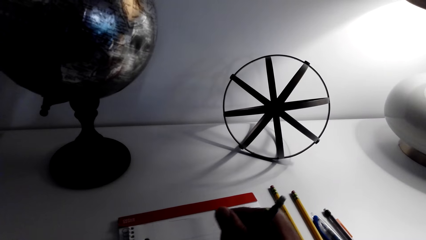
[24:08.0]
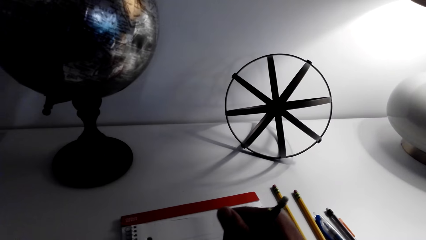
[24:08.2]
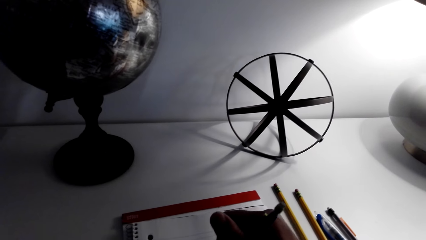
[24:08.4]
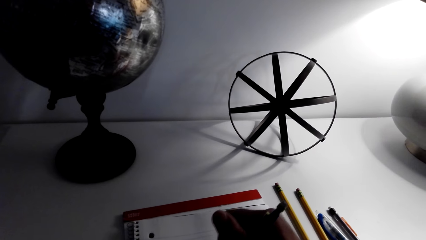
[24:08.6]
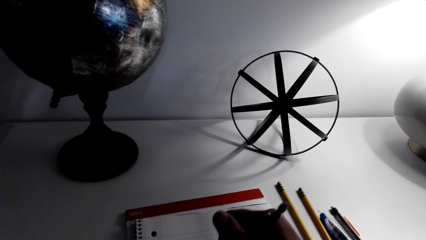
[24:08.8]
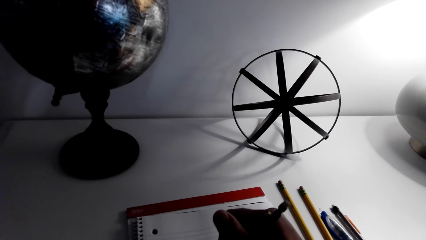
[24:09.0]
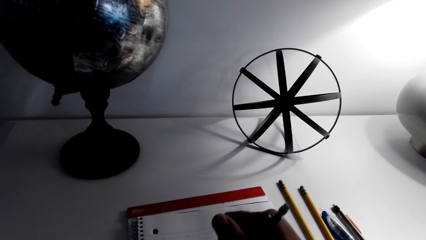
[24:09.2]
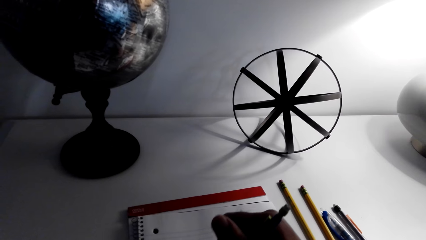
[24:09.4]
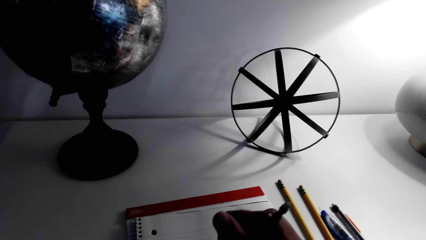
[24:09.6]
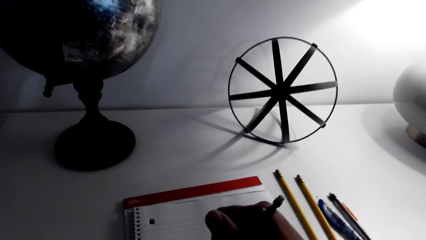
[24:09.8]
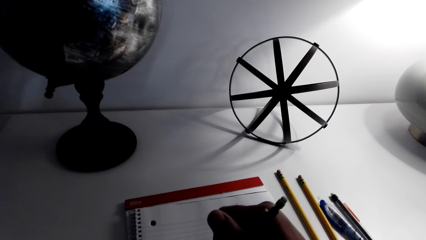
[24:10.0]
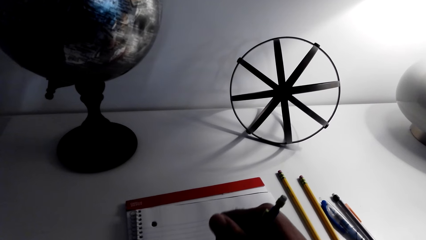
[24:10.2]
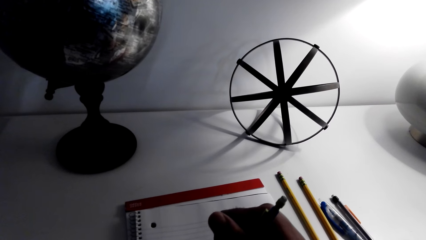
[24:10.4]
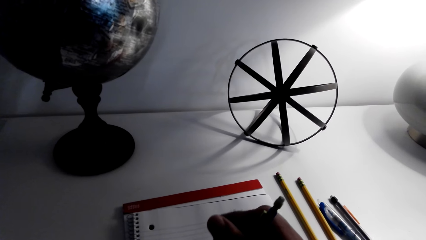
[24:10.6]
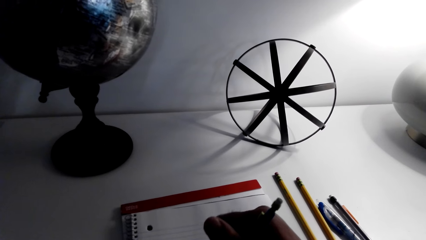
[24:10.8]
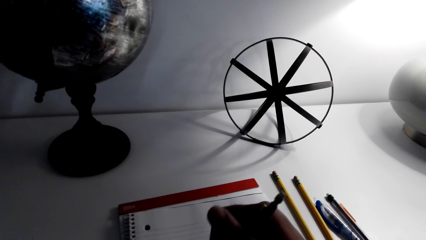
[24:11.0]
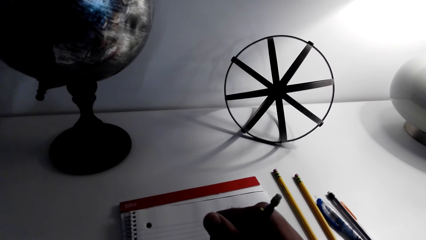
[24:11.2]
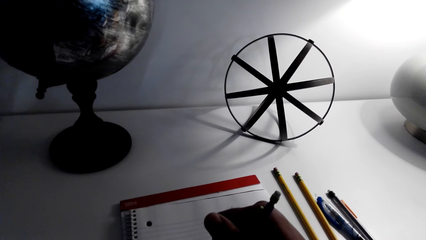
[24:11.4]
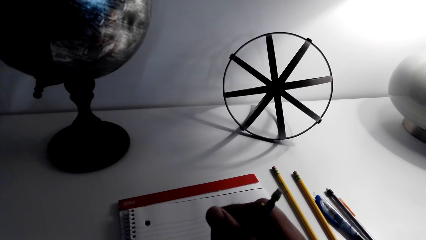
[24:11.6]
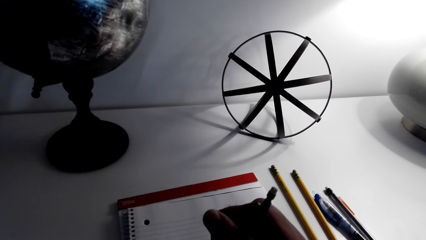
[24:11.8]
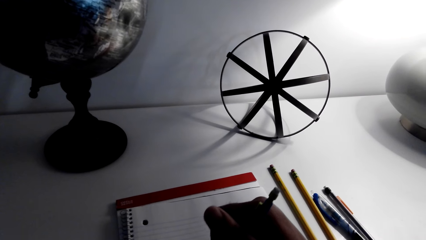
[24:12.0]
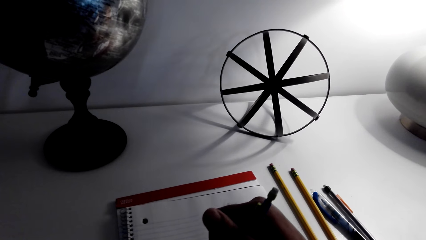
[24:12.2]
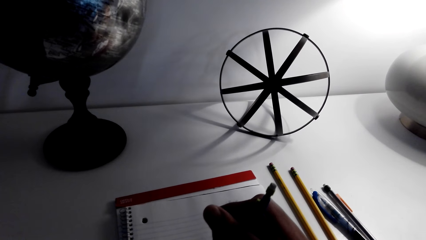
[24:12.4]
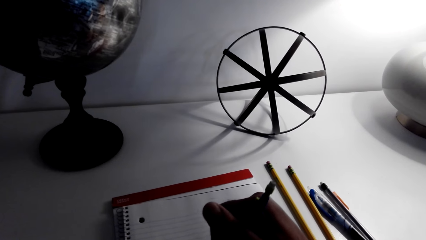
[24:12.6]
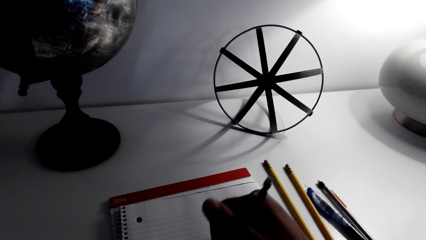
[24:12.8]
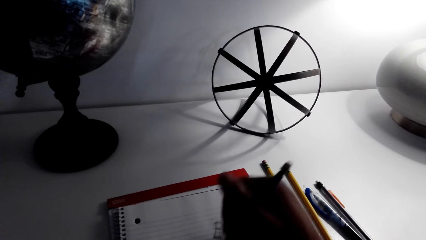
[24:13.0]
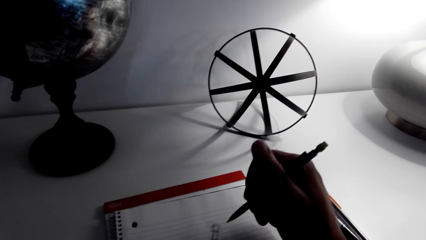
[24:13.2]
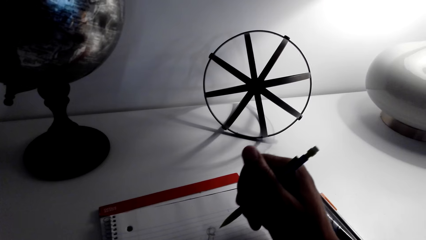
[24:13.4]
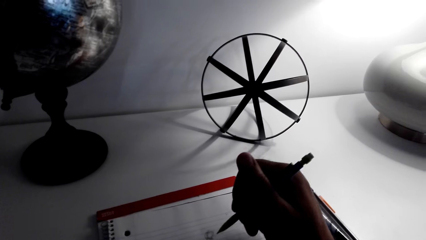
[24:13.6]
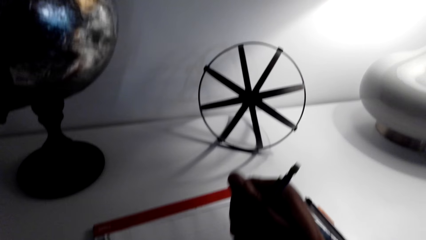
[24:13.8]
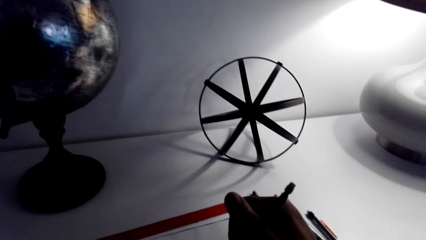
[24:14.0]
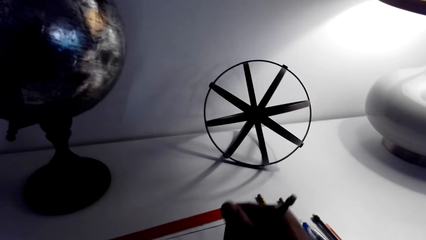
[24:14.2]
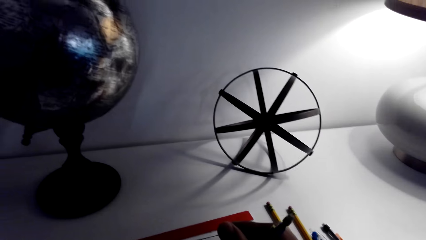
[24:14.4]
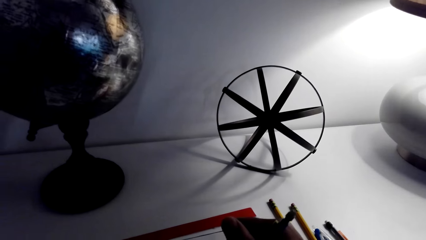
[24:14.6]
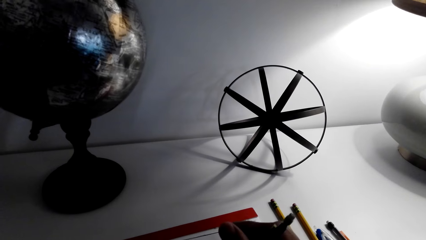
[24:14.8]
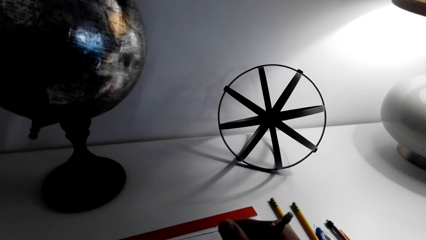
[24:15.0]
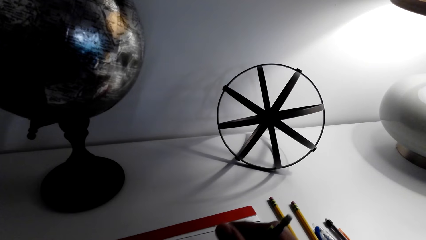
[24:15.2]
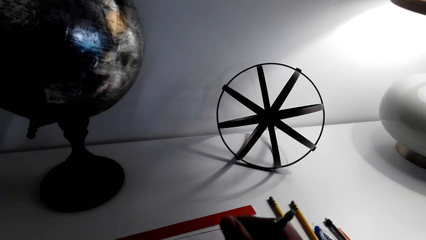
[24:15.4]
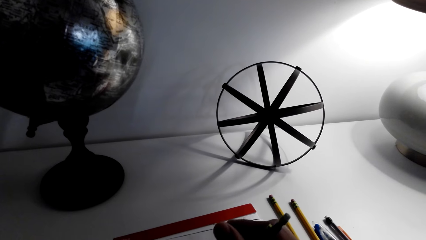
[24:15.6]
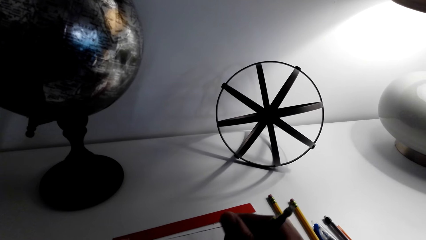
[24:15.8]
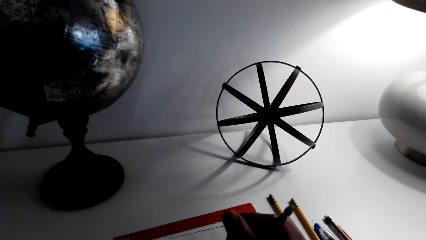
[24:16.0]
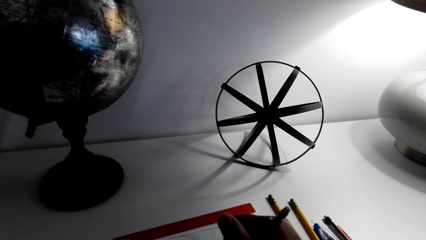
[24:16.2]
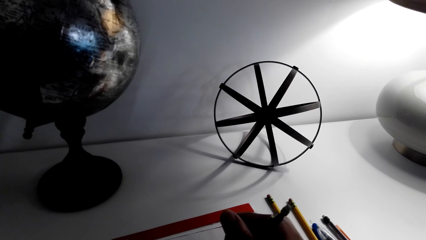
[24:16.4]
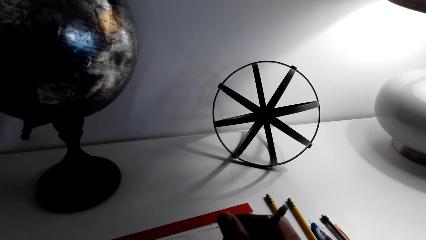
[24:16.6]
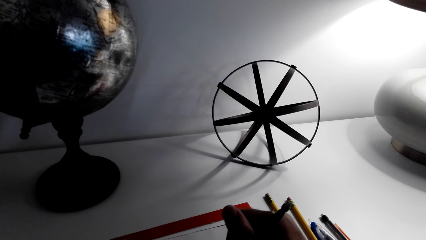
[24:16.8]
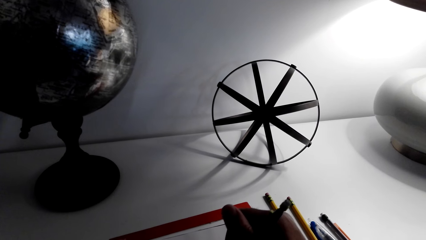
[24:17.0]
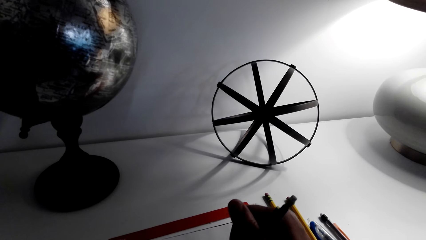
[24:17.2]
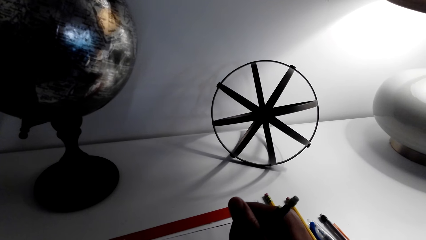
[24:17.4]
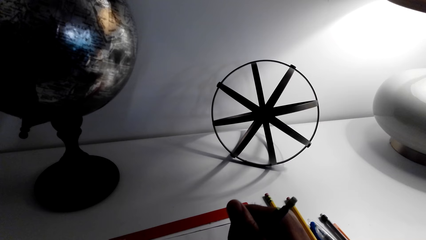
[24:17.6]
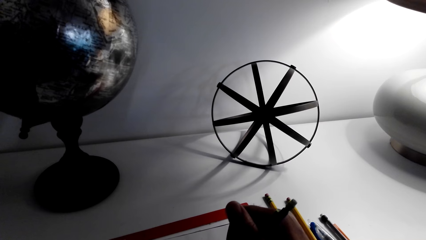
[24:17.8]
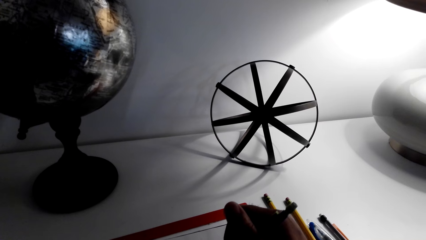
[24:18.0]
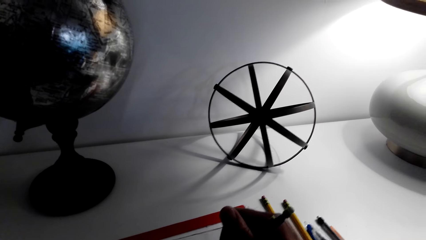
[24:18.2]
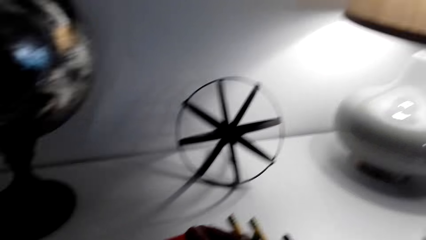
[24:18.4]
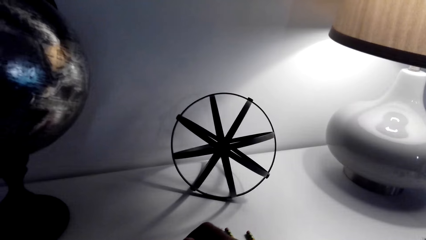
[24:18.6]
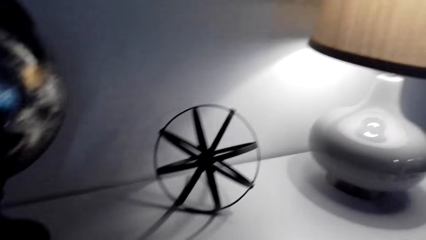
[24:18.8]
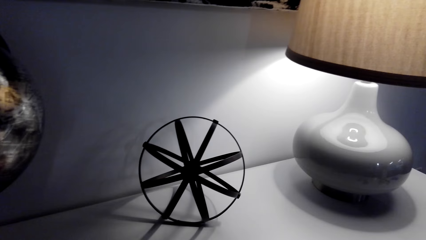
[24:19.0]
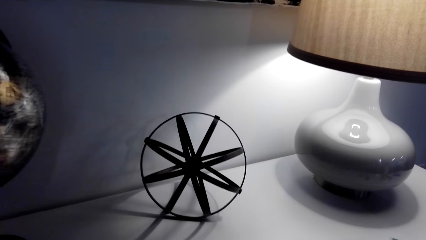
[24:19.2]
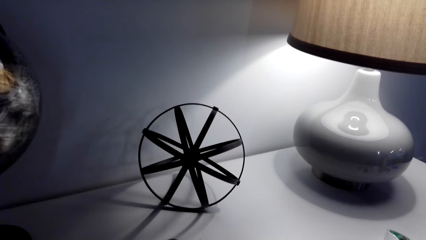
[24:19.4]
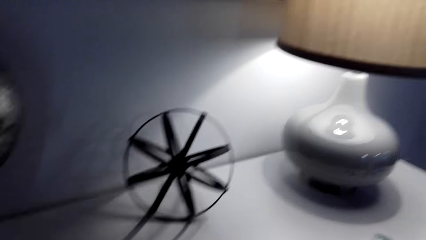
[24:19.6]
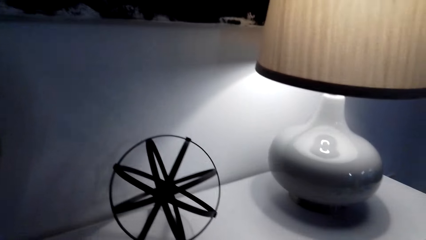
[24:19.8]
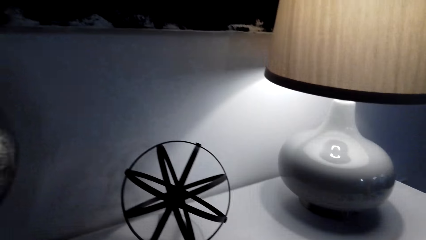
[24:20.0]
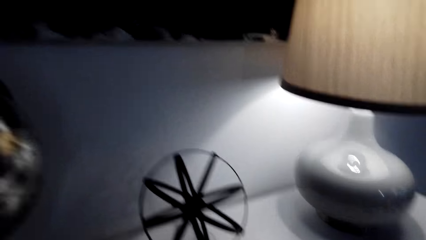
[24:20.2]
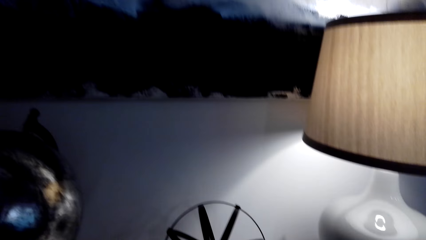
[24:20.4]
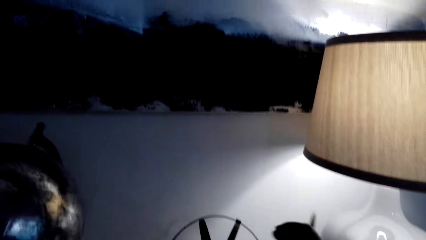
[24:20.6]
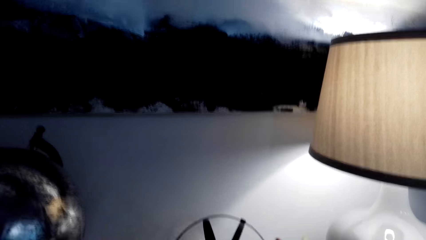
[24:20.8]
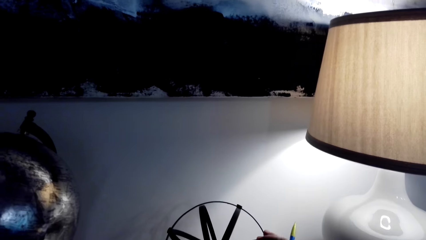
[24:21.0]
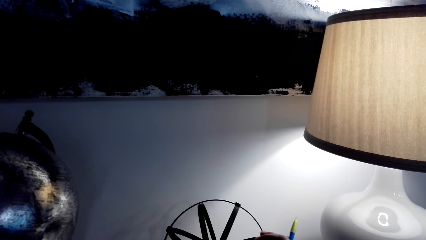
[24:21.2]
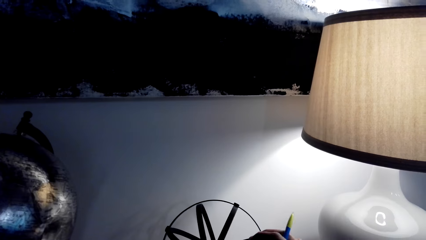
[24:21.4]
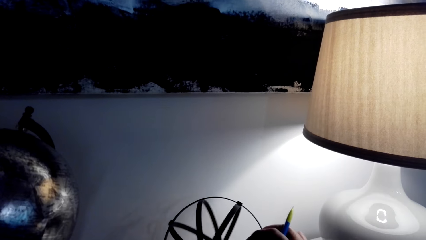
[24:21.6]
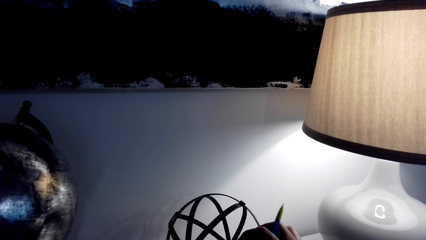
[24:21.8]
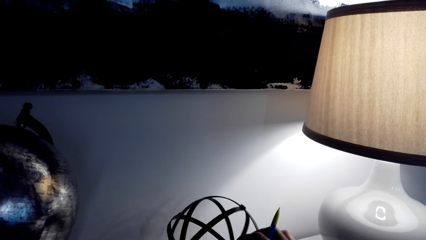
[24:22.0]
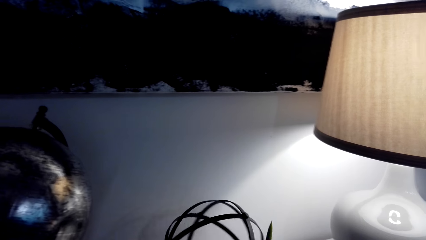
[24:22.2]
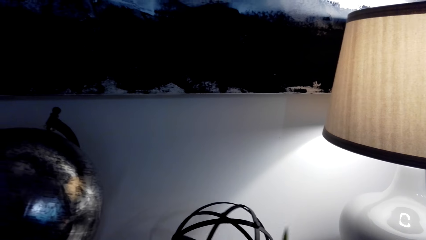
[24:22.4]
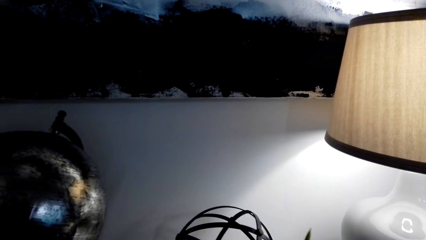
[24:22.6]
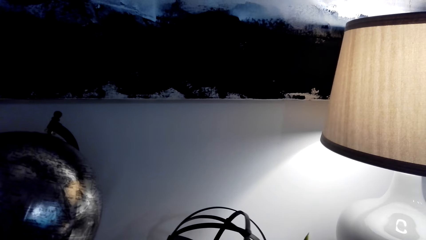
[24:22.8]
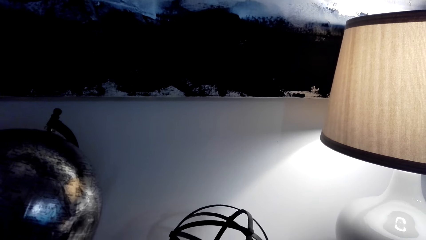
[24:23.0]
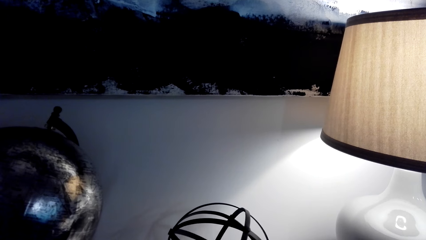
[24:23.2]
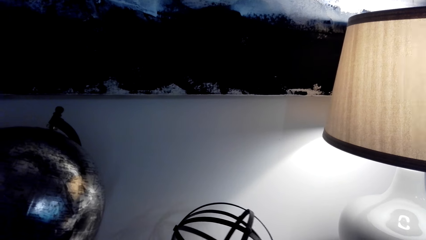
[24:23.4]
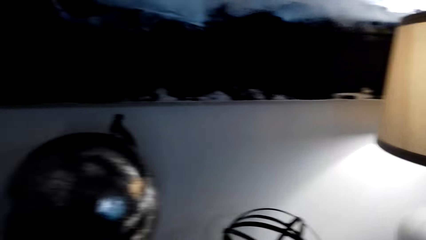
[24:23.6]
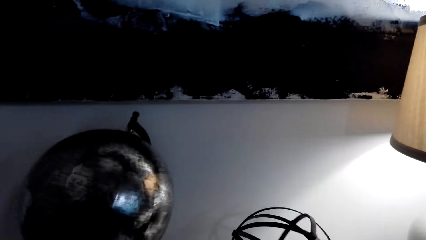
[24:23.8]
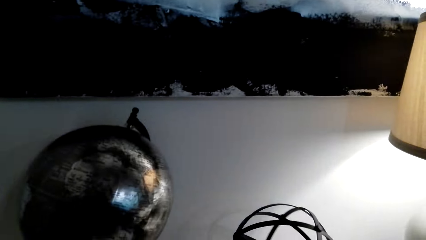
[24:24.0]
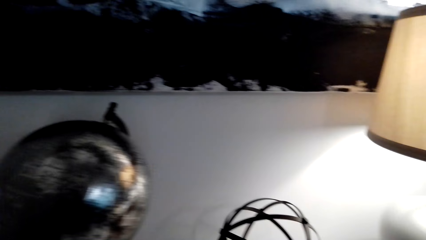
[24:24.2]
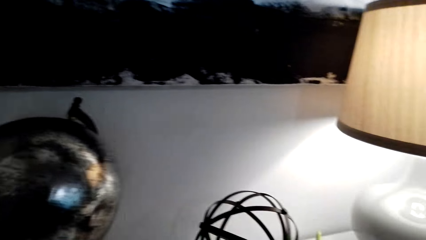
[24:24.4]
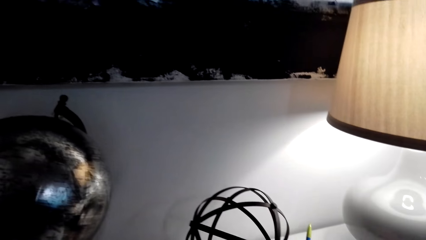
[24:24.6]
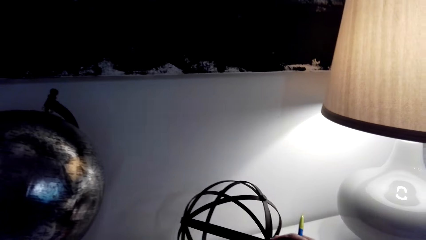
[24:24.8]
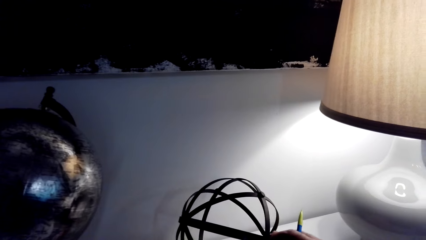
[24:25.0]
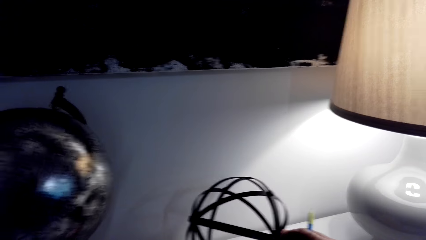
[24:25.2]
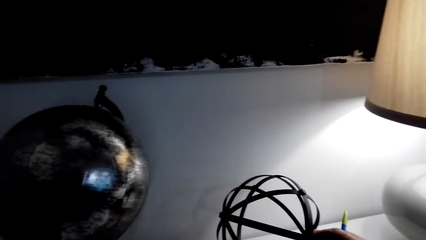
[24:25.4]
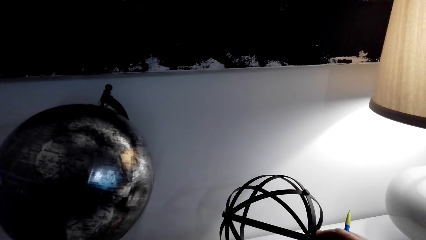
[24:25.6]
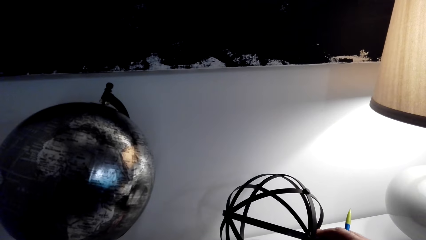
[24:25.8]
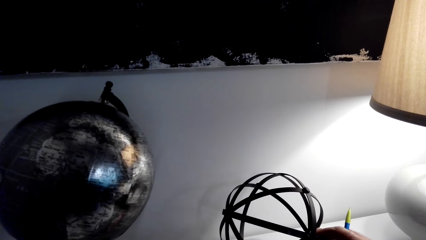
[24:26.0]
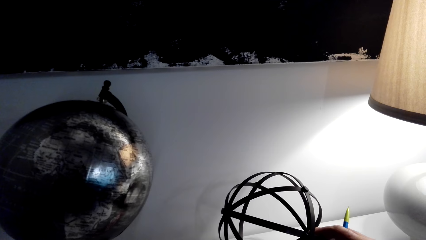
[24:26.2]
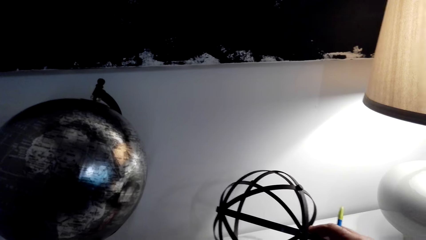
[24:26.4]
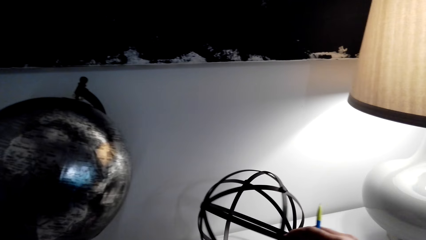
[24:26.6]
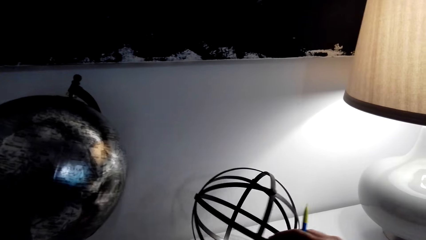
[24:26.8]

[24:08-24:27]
The camera wearer draws and looks around. They touch the decorative metal ball on the table. They rotate the decorative metal ball, an armillary sphere, on the table.
